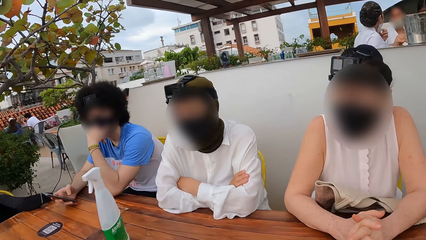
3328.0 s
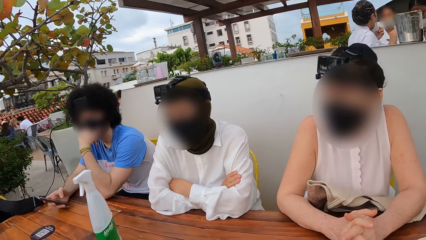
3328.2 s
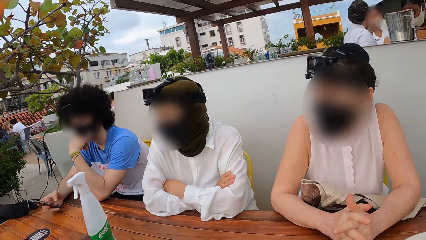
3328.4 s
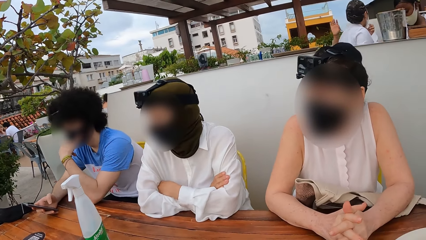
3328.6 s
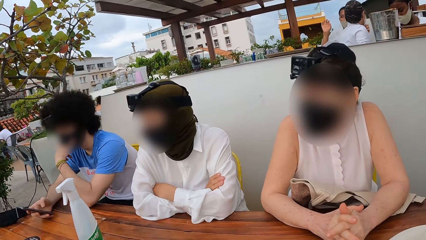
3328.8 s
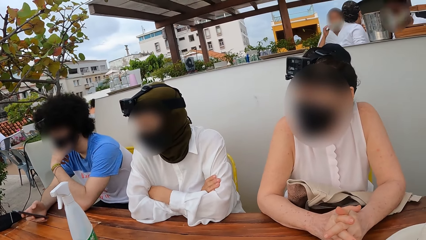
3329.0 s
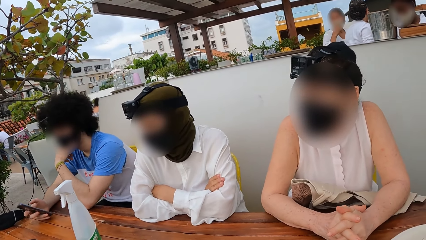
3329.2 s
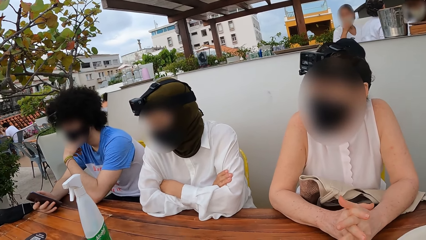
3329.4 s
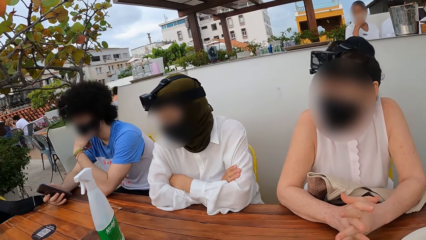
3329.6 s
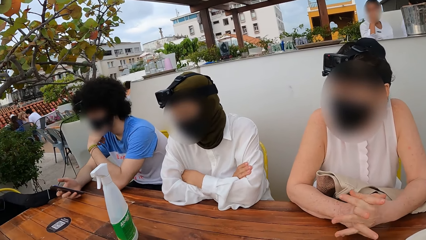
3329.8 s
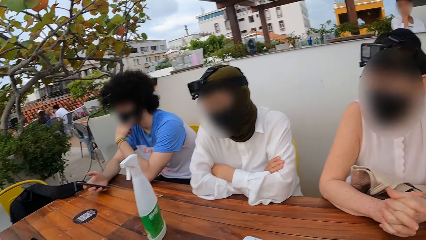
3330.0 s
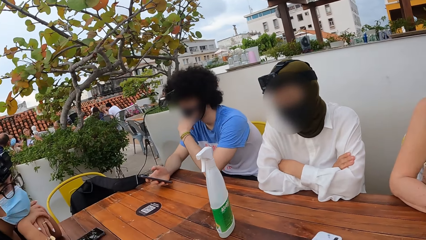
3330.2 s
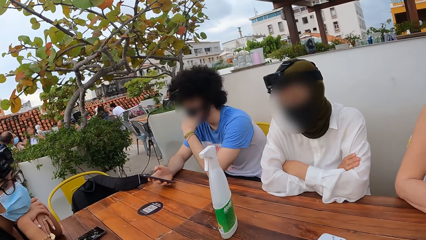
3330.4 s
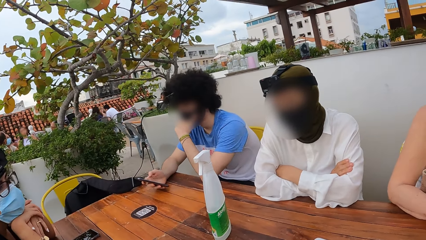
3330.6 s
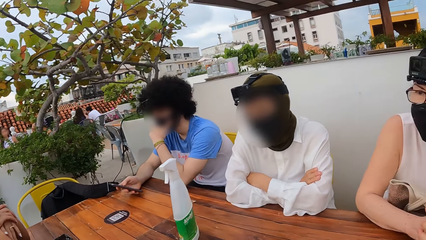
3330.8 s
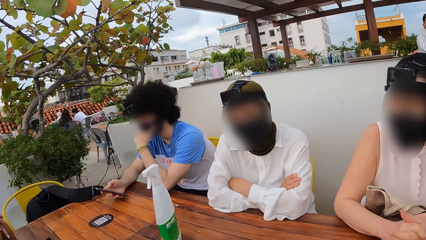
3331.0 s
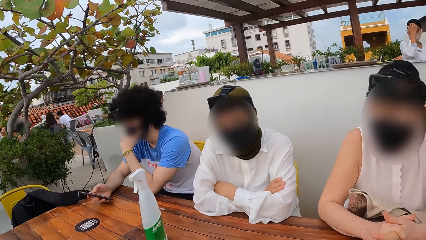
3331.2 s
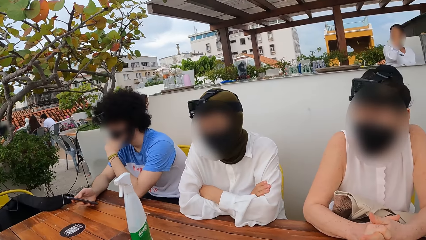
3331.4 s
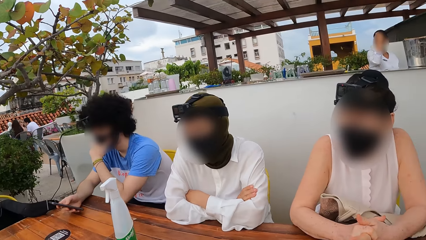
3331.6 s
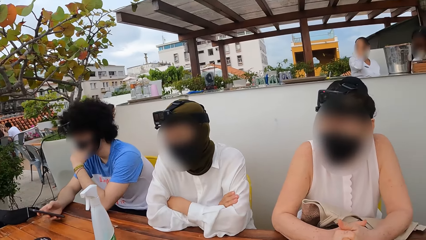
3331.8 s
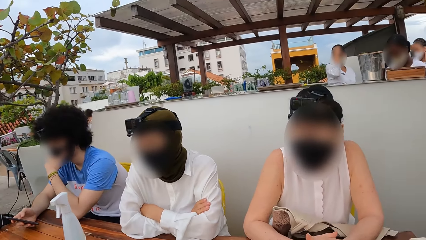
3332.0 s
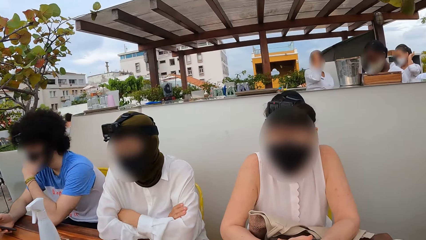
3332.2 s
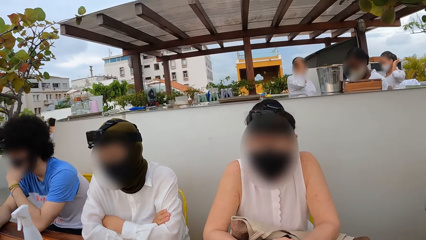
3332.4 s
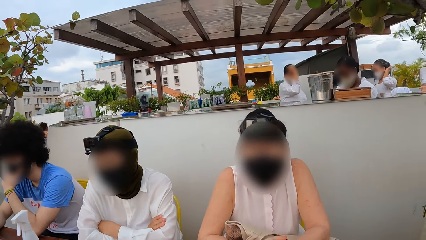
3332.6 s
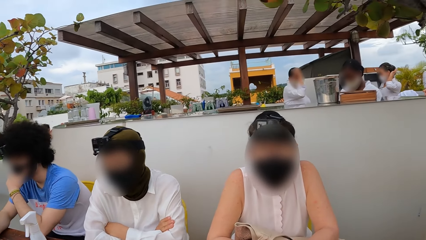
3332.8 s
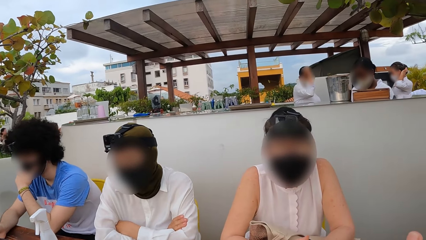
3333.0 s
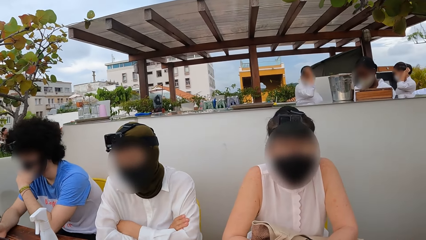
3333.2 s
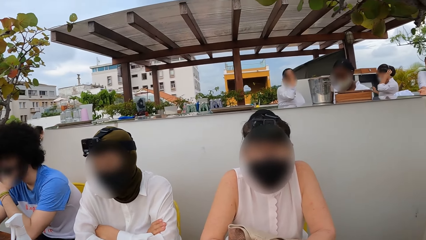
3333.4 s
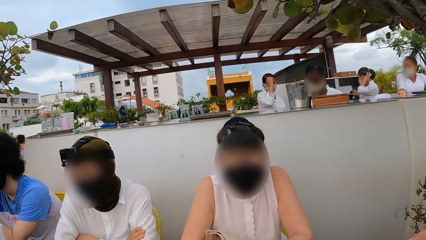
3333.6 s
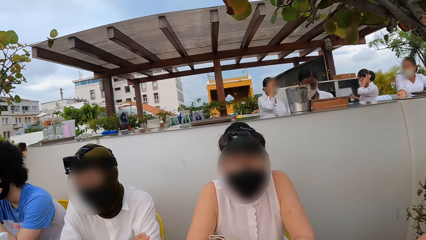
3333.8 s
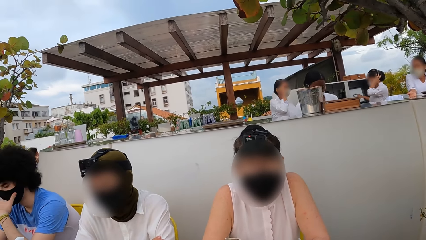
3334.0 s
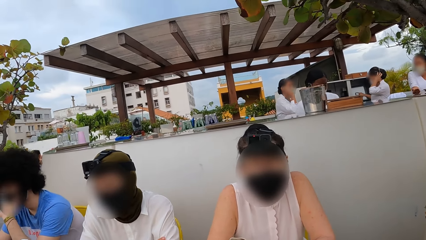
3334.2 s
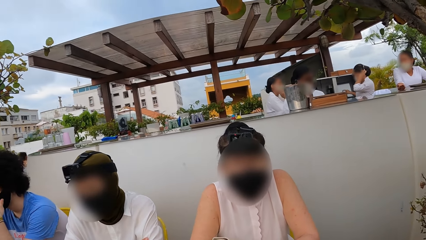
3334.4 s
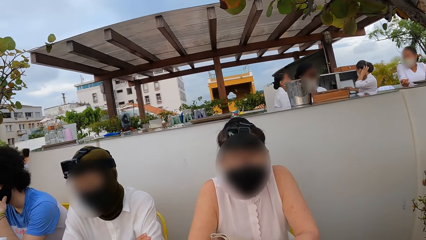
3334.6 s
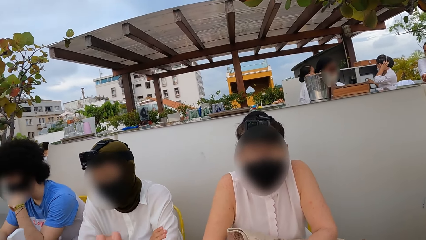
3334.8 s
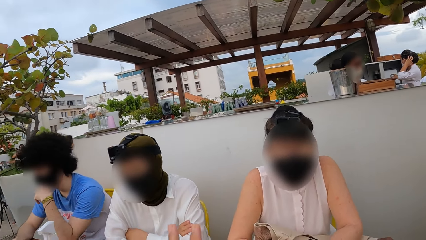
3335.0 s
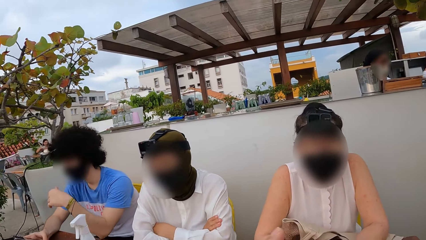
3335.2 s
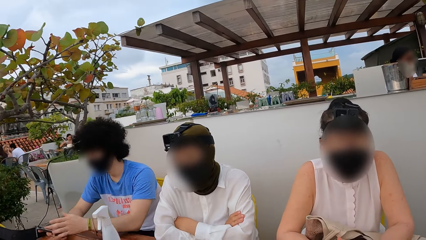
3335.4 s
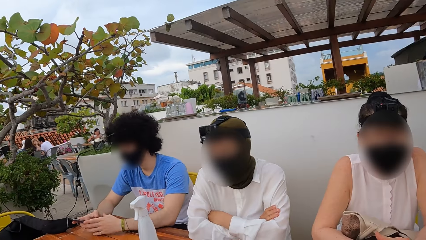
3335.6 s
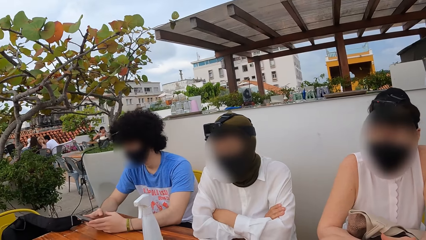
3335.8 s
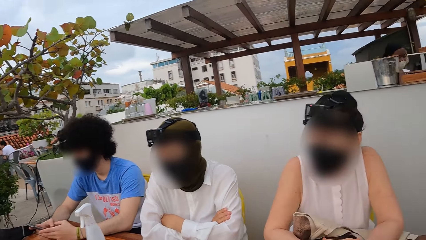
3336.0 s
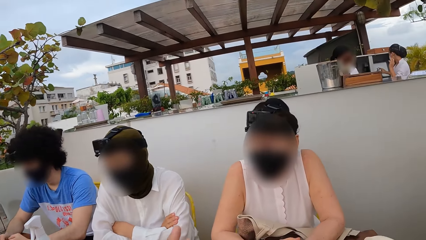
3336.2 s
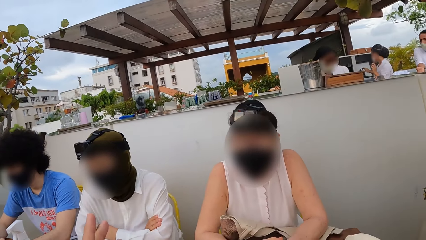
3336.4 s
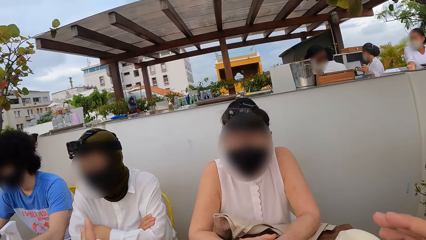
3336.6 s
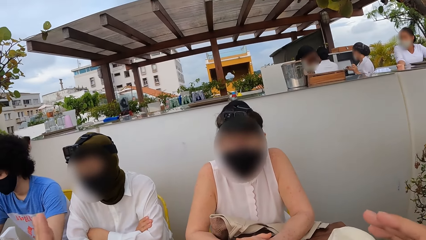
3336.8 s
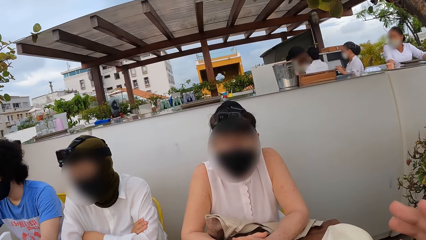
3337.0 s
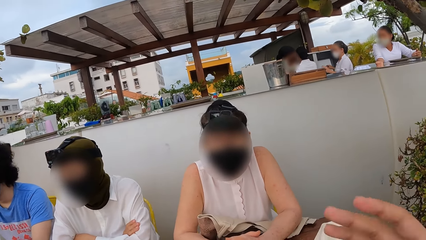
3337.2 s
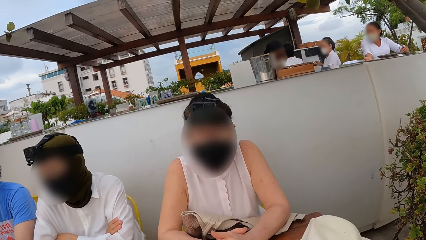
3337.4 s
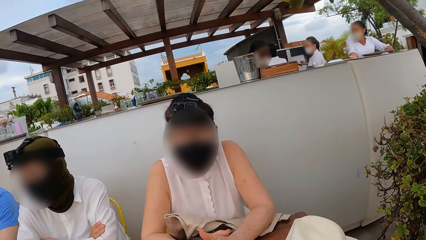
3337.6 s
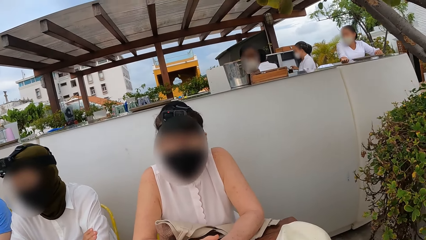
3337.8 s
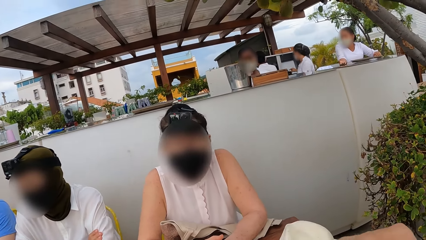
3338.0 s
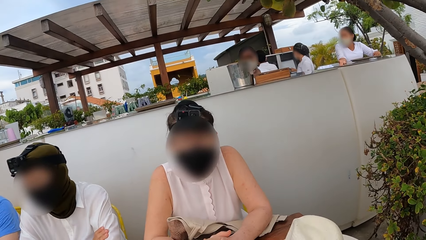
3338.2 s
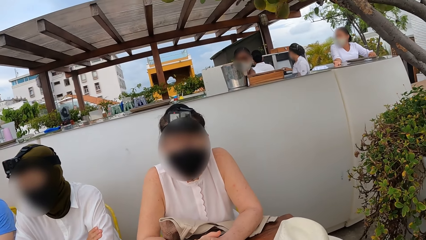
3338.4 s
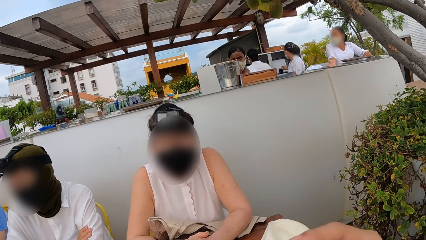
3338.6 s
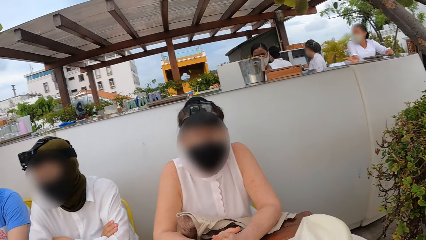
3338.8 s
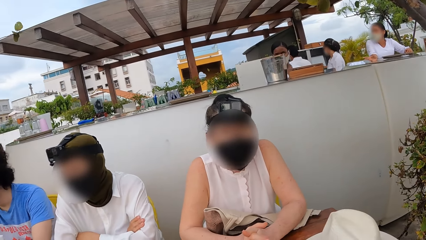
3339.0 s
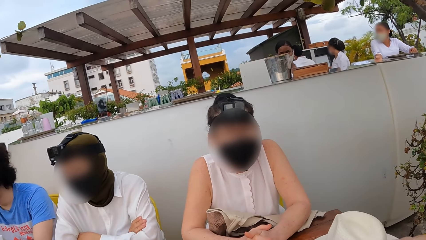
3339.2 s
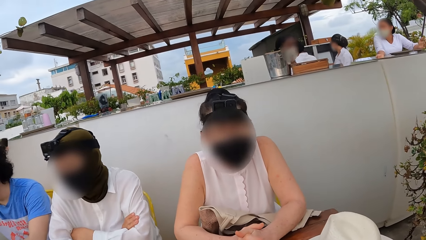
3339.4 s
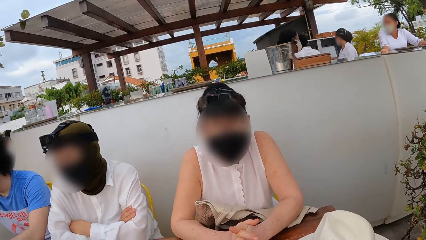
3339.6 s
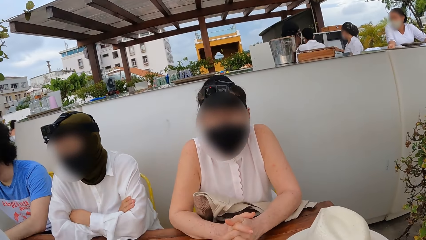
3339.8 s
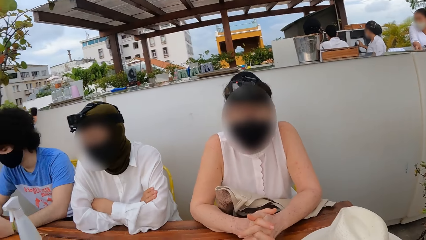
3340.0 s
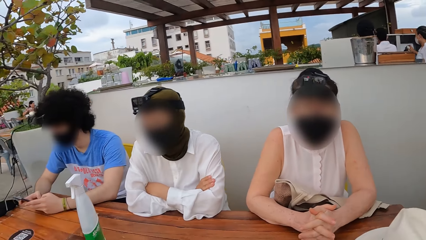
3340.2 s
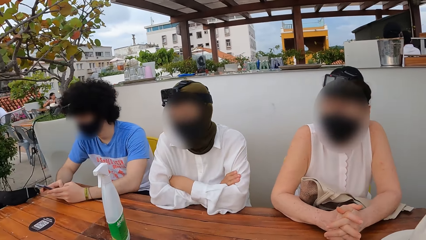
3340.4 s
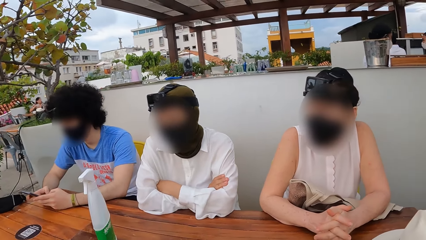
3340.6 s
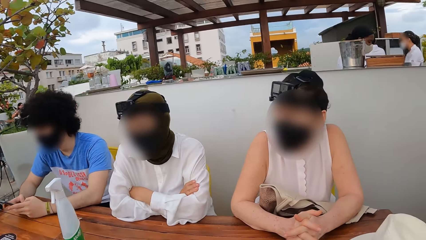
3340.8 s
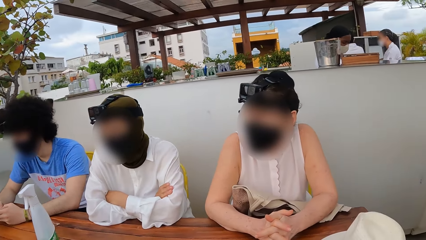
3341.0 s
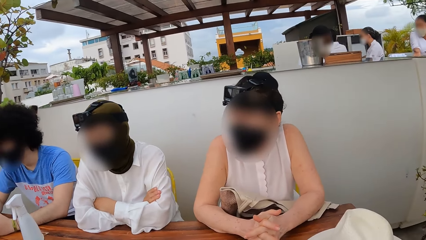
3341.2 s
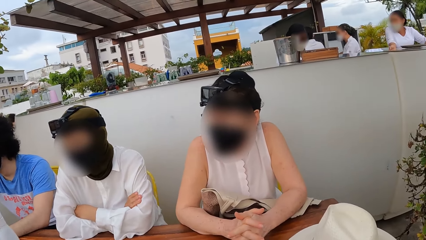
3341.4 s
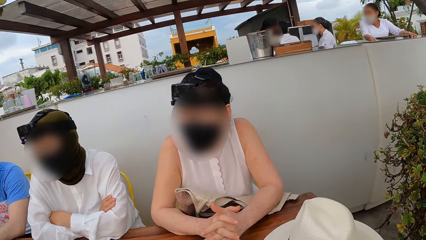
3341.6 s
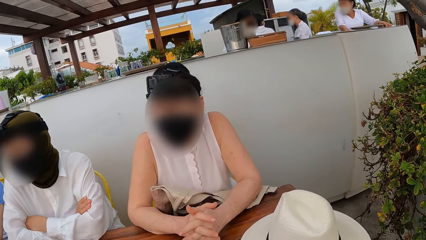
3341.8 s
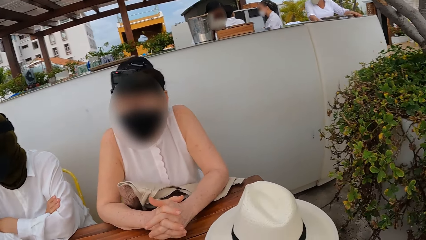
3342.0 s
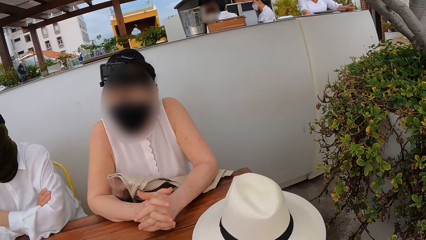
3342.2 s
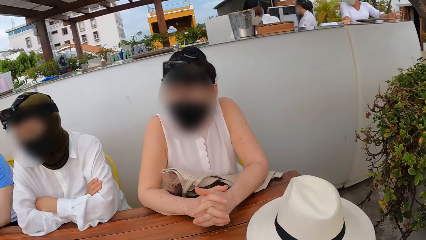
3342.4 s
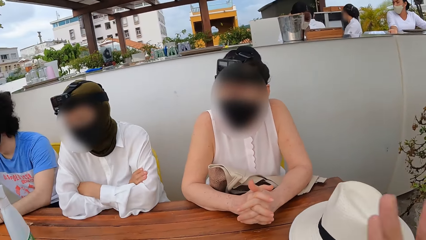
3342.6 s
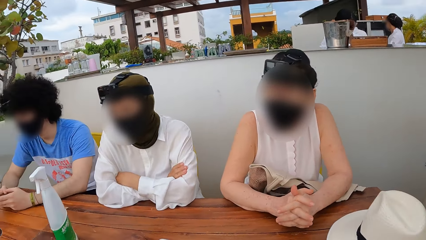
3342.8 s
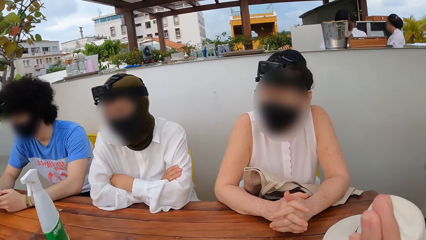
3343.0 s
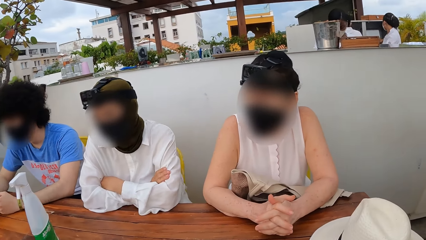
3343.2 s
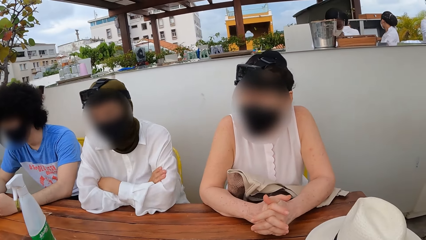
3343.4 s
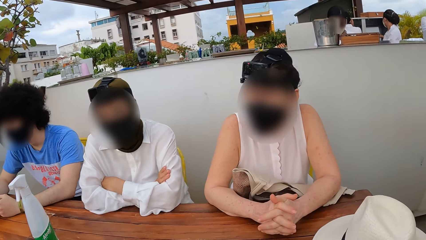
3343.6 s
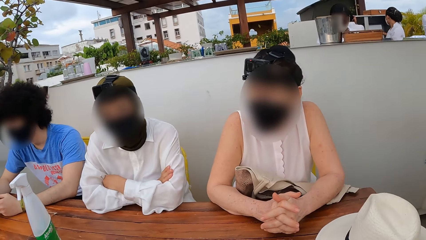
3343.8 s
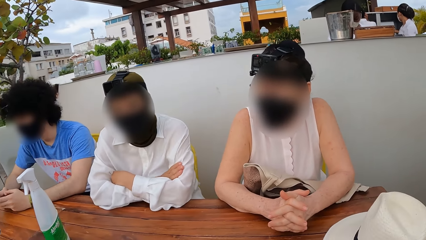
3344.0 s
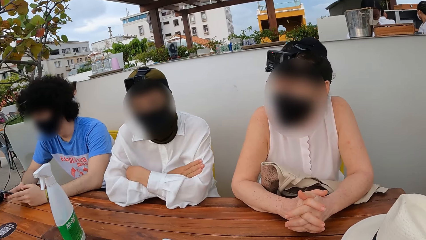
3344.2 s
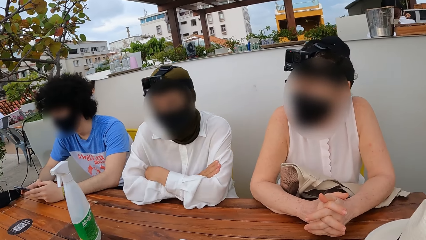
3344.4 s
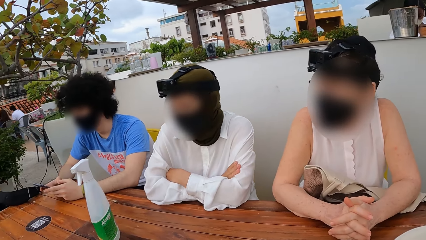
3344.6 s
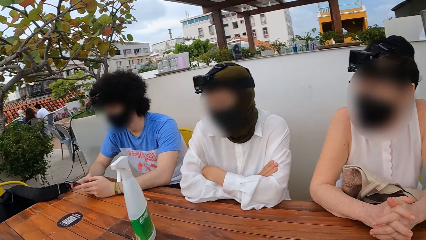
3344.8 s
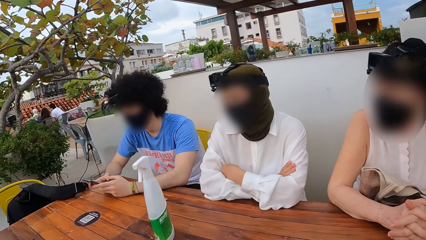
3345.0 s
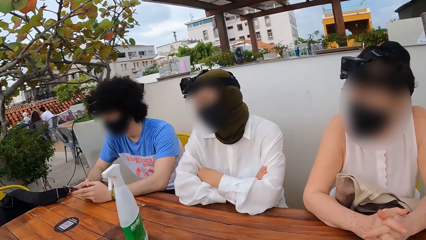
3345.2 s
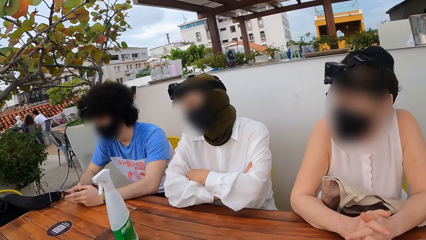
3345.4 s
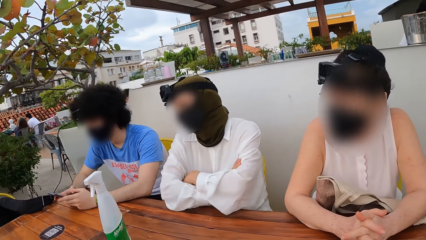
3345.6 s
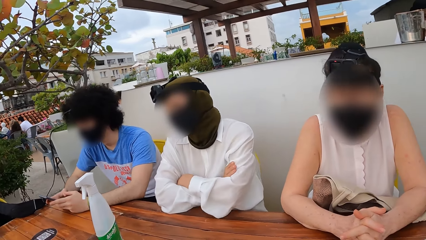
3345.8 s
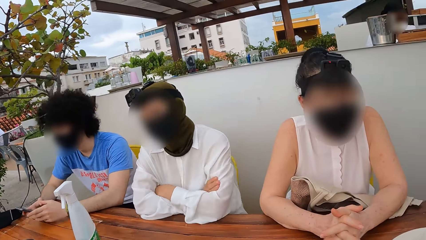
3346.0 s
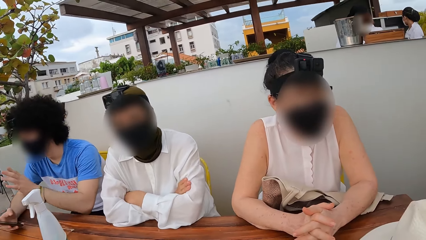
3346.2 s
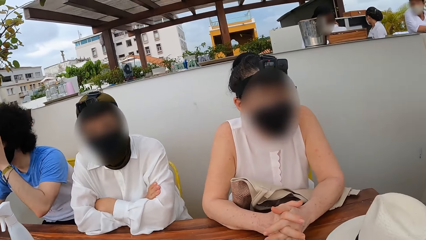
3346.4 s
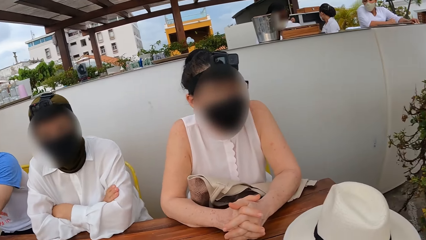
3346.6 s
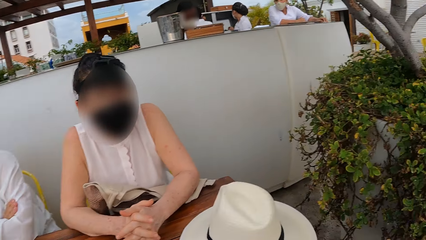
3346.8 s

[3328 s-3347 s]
A man operates the phone. He operates the phone again. The camera wearer stretches a hand. They sway hands. They look around, stretch a hand, and look around.
